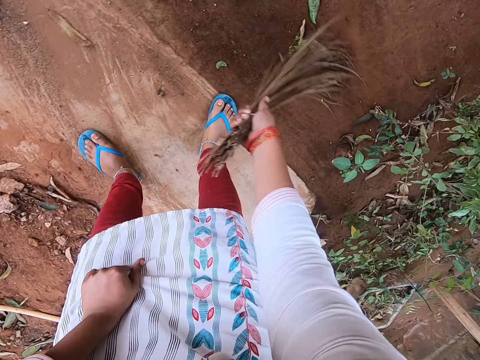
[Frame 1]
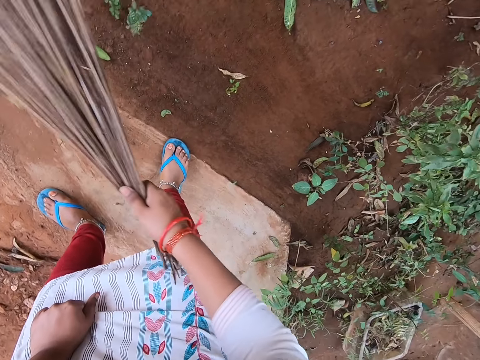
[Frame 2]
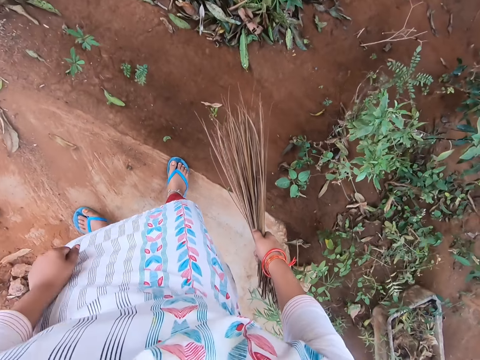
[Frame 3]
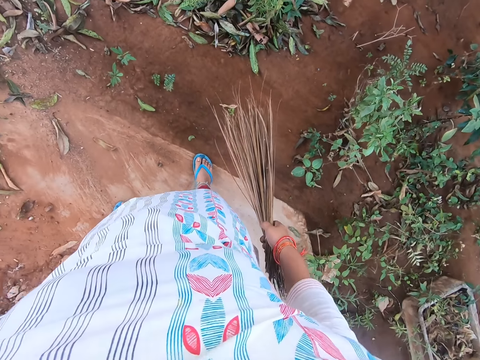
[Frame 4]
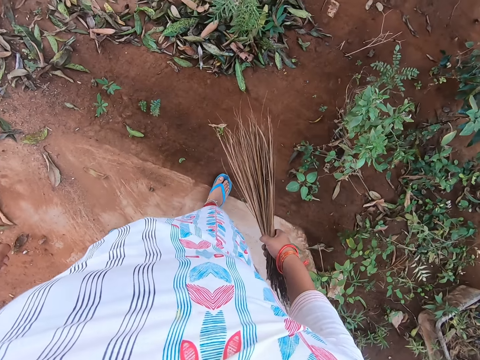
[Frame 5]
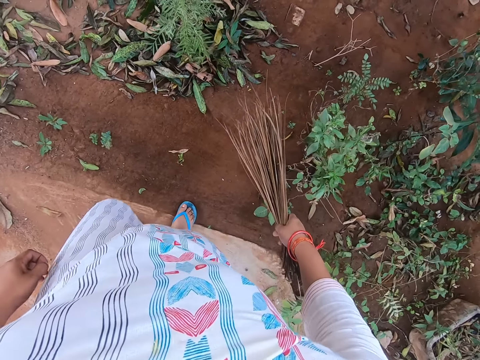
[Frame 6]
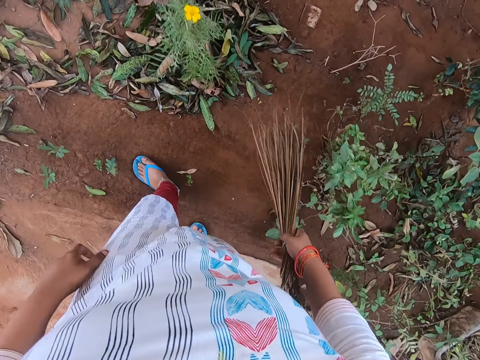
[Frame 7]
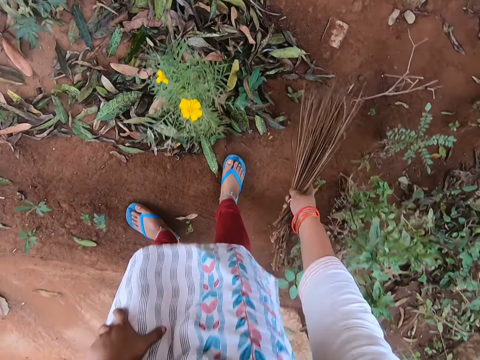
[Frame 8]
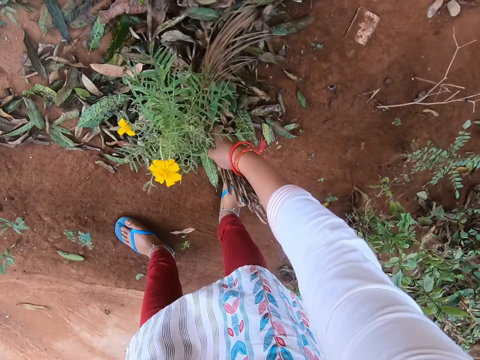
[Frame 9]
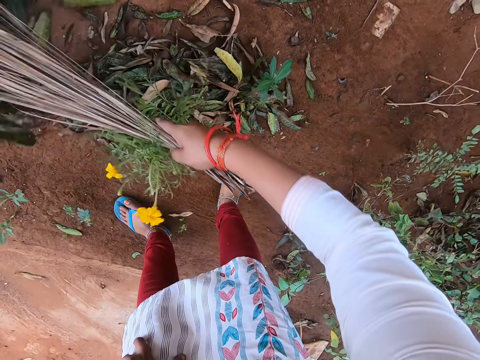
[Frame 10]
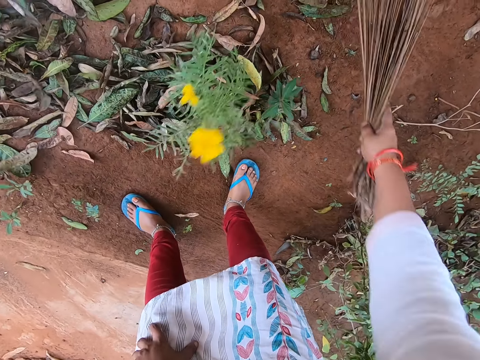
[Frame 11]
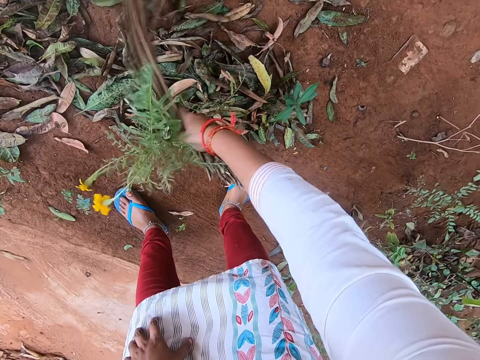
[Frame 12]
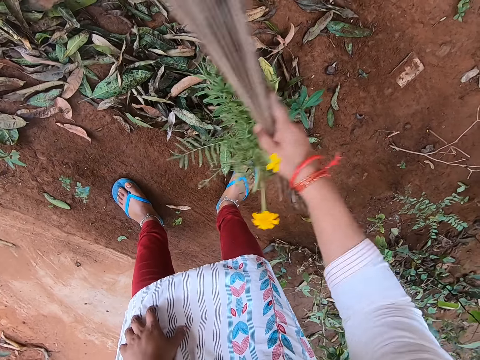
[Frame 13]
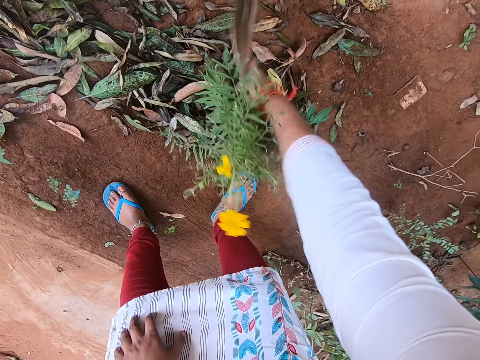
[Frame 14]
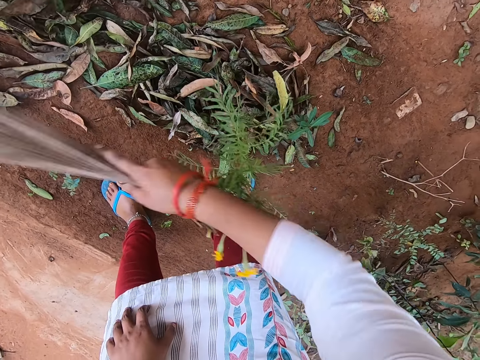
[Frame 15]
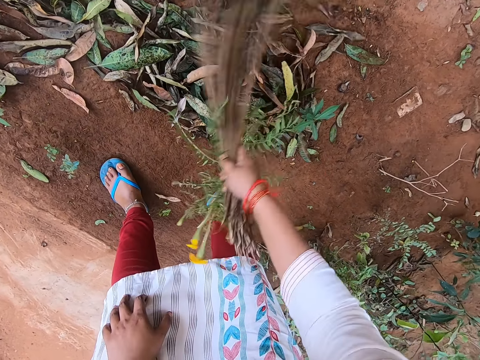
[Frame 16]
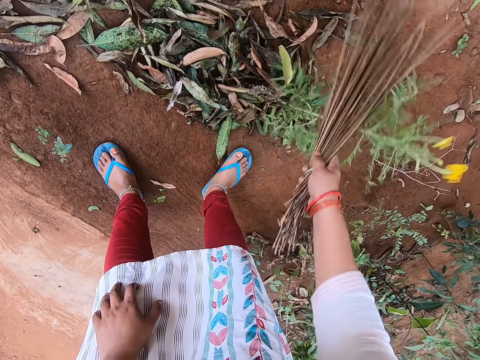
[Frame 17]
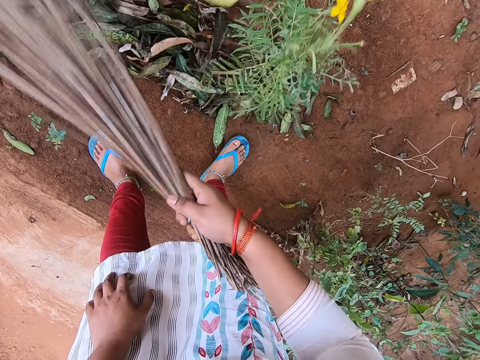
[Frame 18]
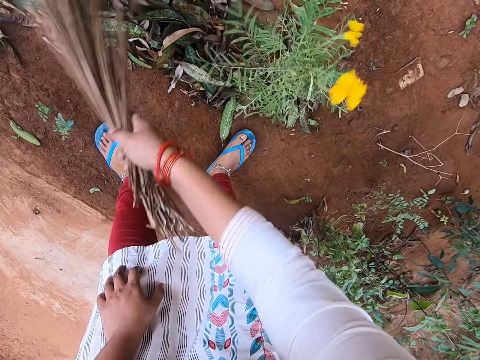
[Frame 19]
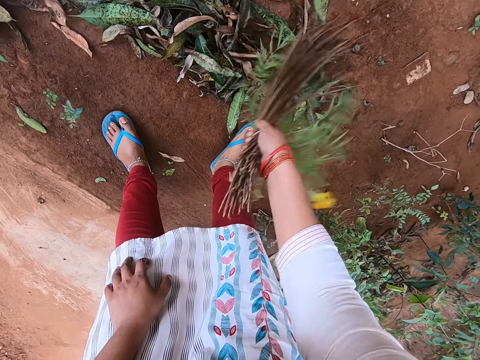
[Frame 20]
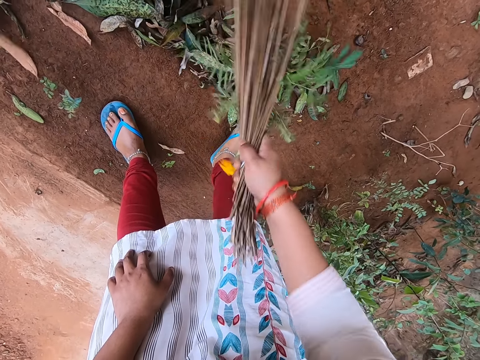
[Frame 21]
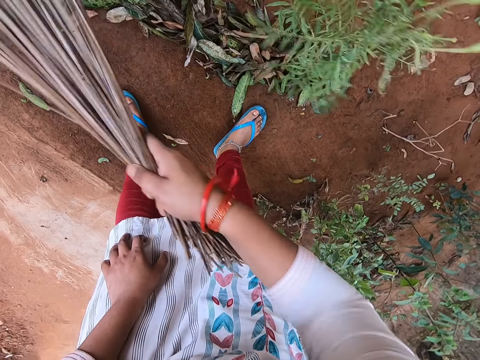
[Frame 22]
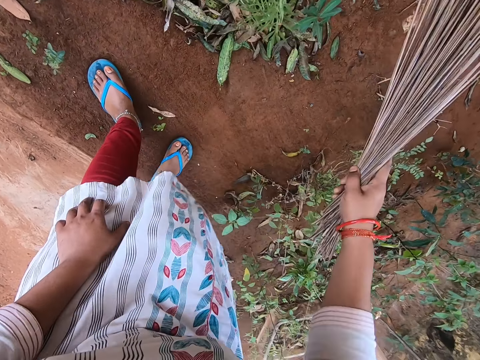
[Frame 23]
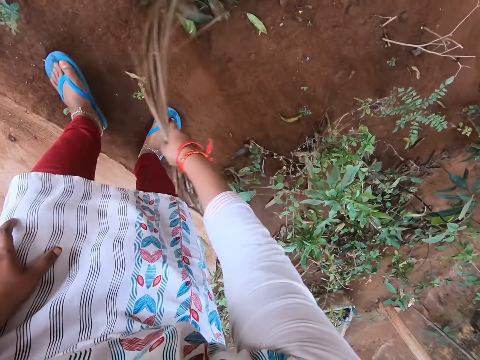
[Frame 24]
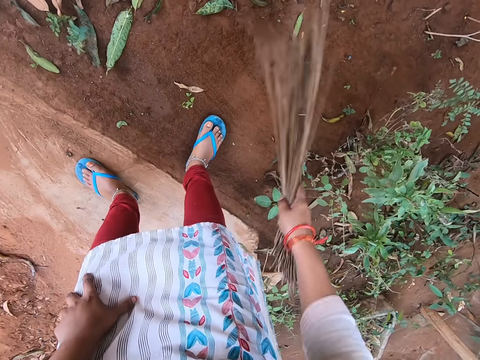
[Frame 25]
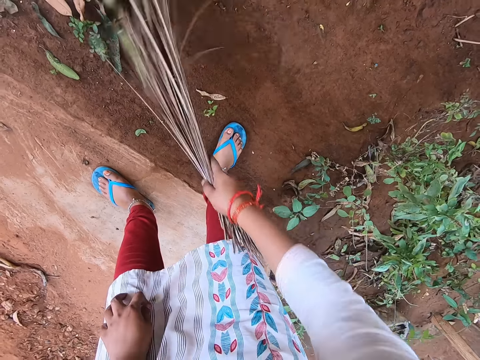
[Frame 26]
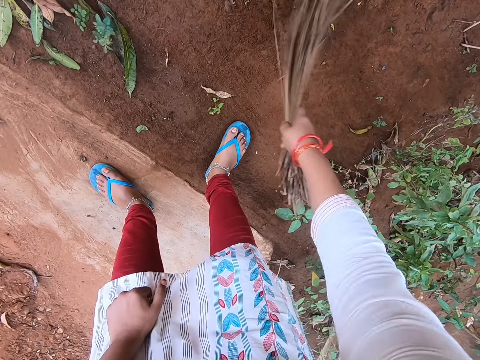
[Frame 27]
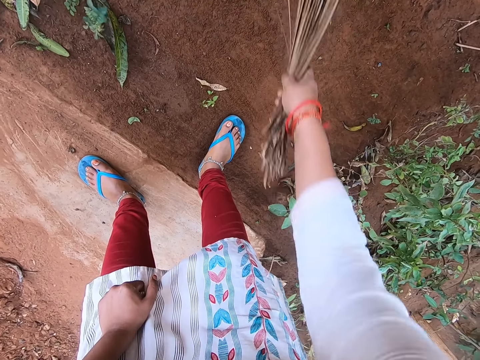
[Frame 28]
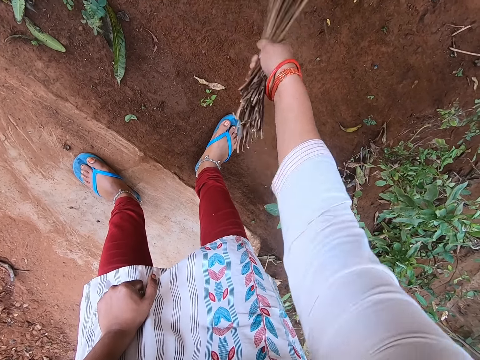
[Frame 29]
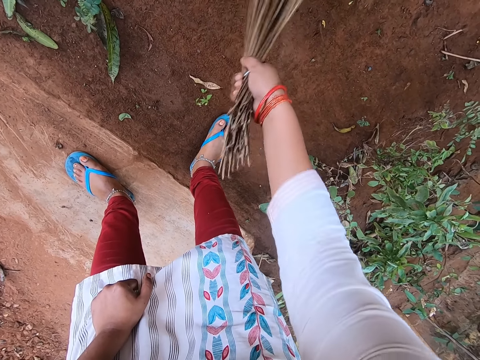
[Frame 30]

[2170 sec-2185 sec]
The camera wearer looks around. She walks in the garden. She sweeps the ground with the broom in her right hand.

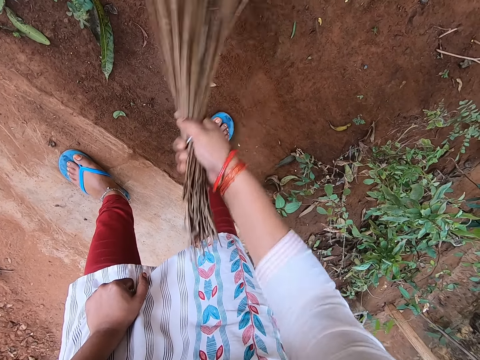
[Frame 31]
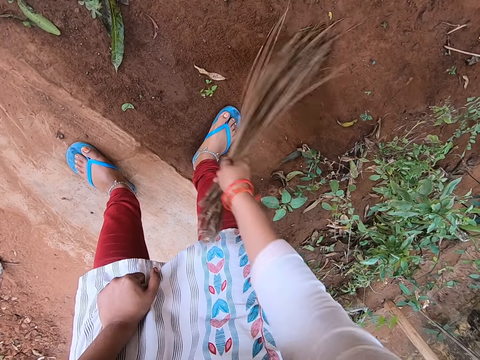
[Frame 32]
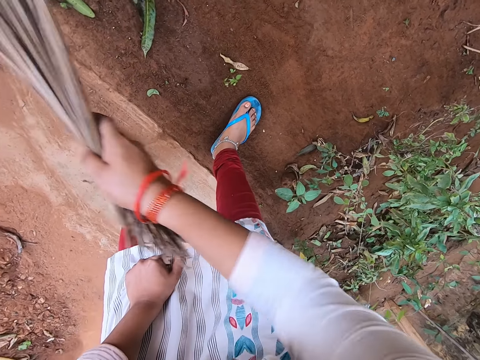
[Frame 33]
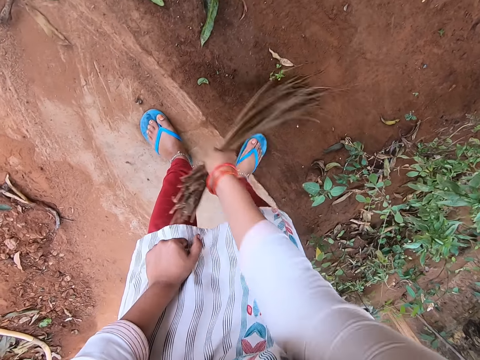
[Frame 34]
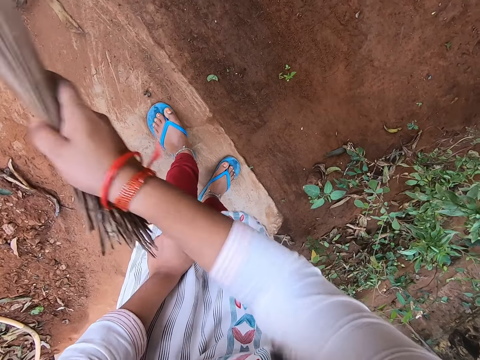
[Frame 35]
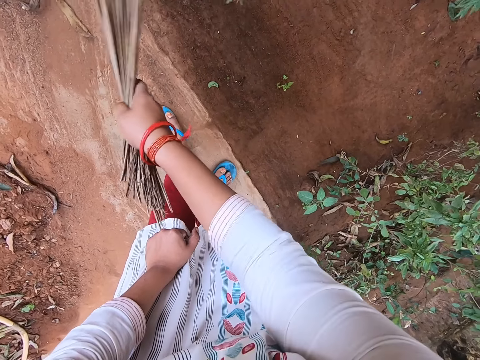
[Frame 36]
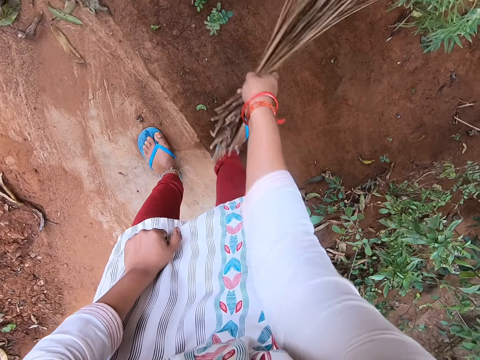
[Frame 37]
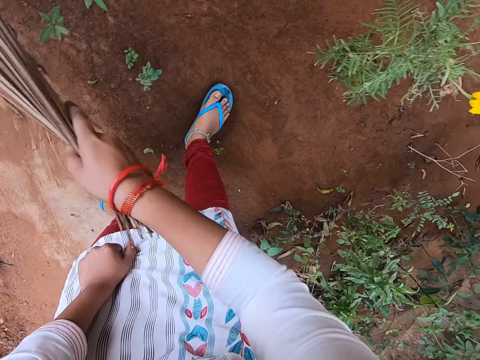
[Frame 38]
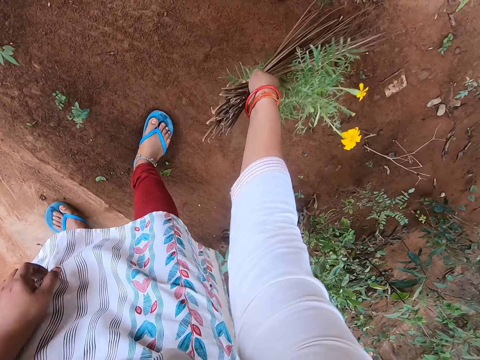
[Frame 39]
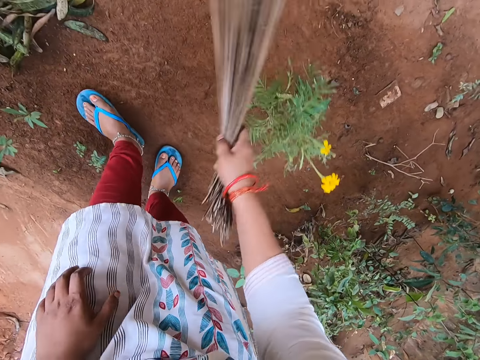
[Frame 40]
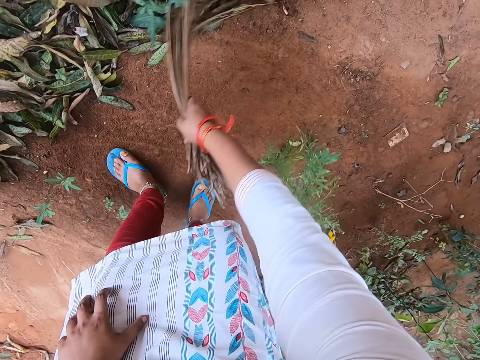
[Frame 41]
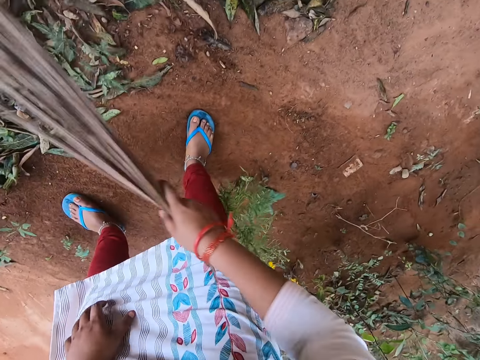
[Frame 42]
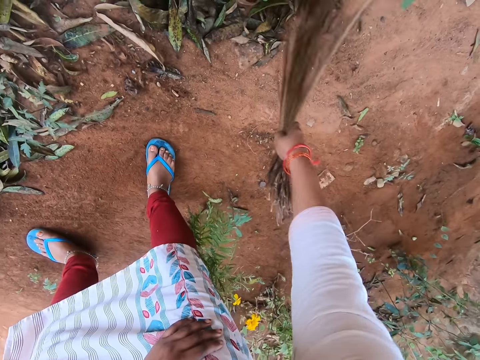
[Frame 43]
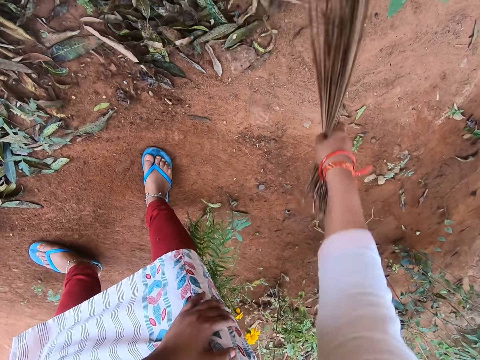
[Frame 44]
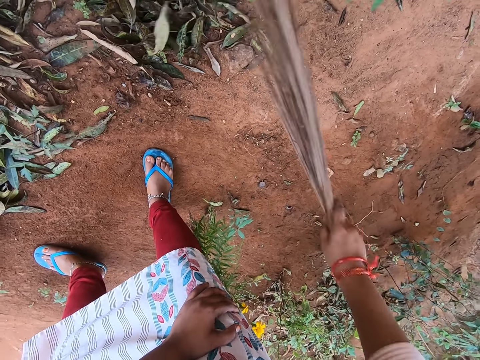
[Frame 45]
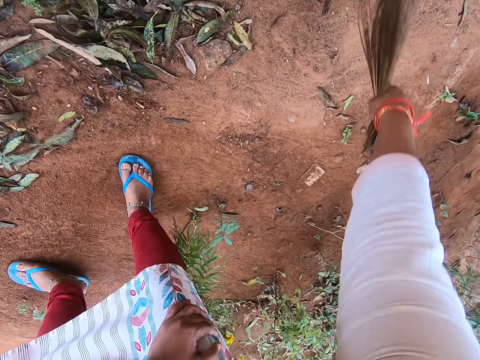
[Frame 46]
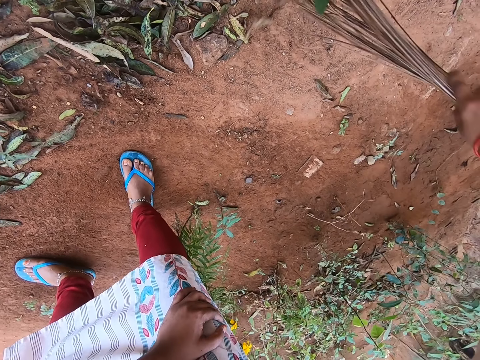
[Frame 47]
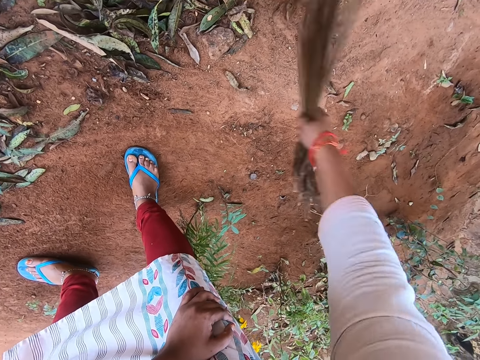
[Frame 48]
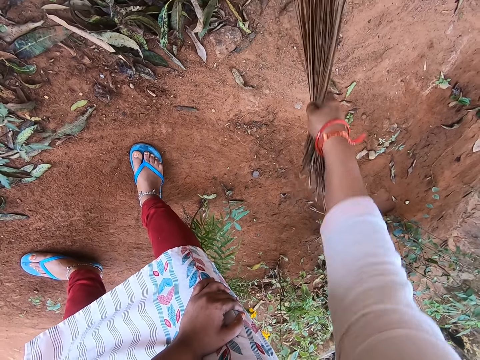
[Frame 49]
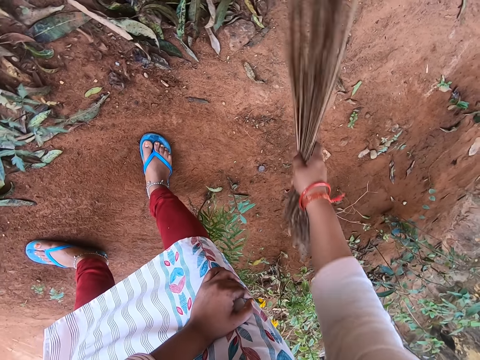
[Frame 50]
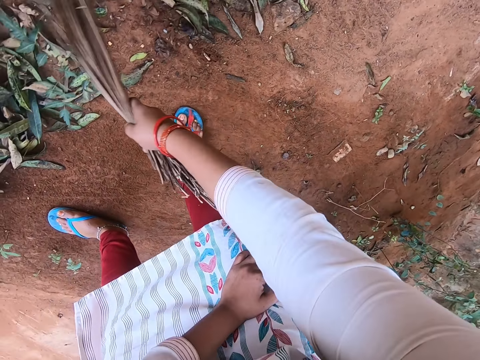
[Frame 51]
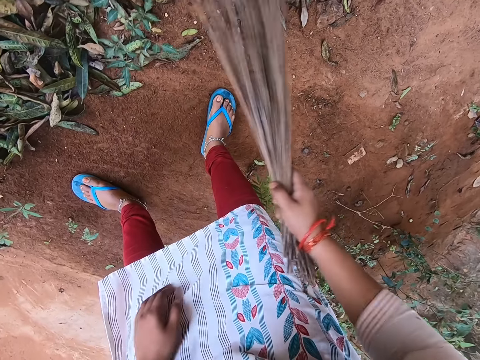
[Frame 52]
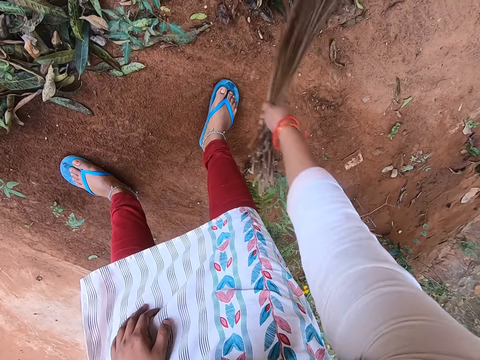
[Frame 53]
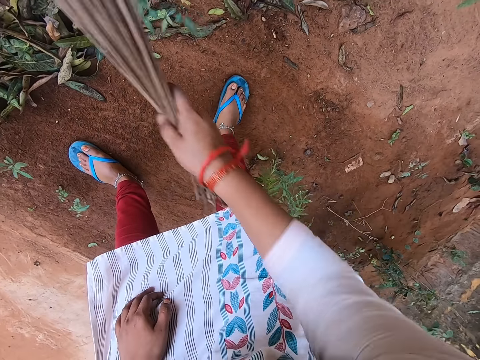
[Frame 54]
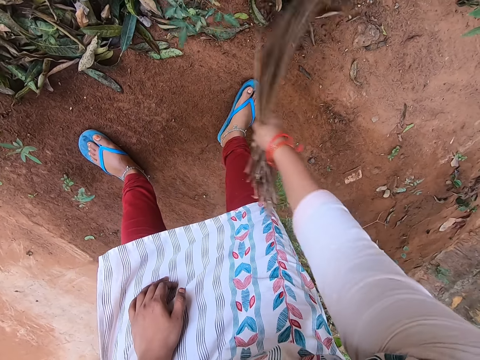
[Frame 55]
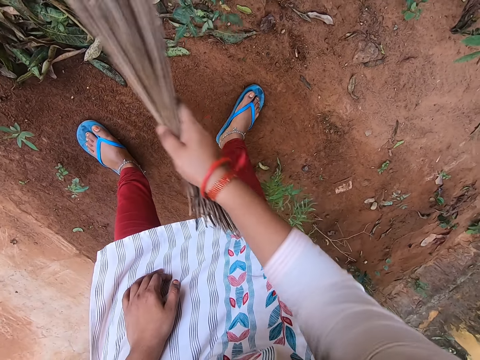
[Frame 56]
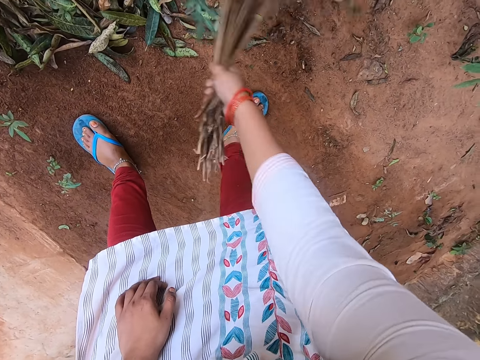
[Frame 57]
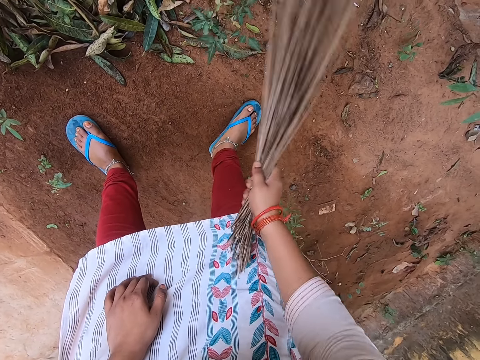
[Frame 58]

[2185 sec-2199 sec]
The camera wearer moves her left hand from her left knee to her right lap. She moves her left hand from her right lap to her left lap.
